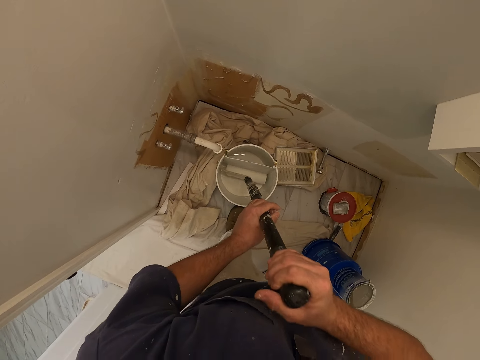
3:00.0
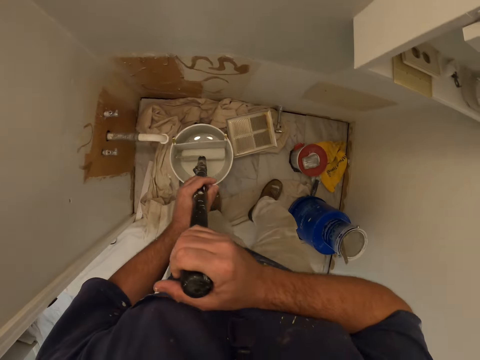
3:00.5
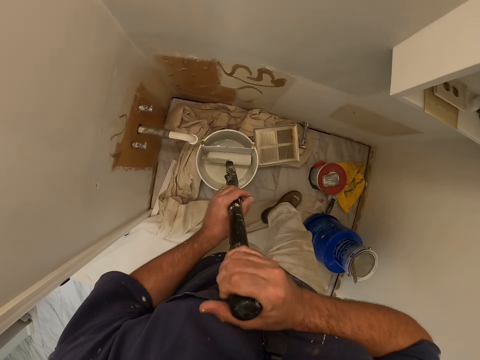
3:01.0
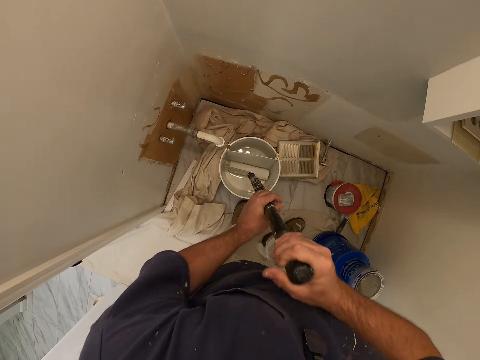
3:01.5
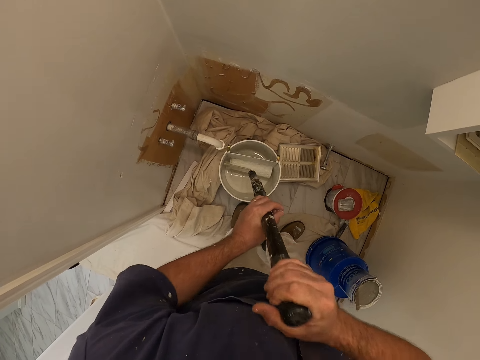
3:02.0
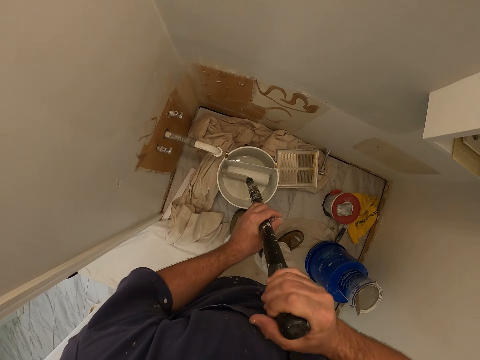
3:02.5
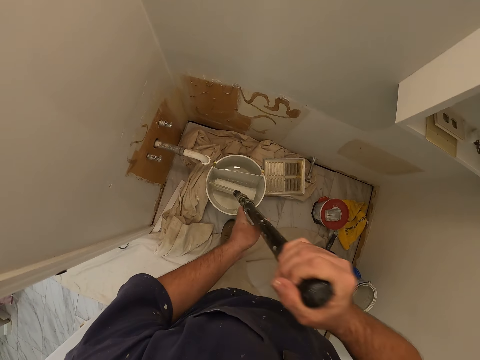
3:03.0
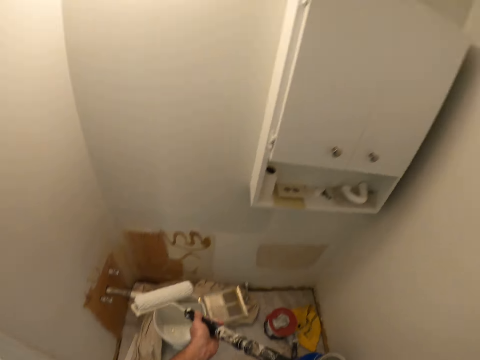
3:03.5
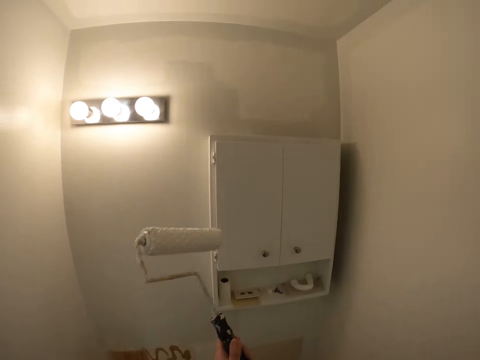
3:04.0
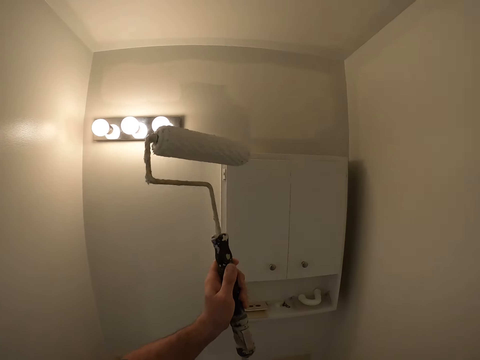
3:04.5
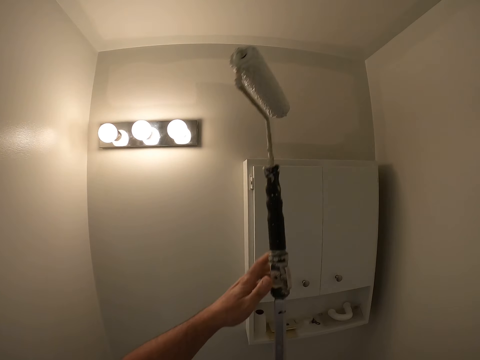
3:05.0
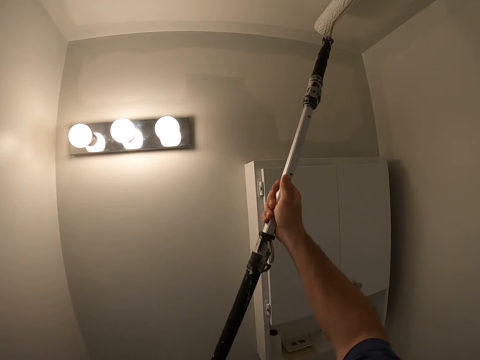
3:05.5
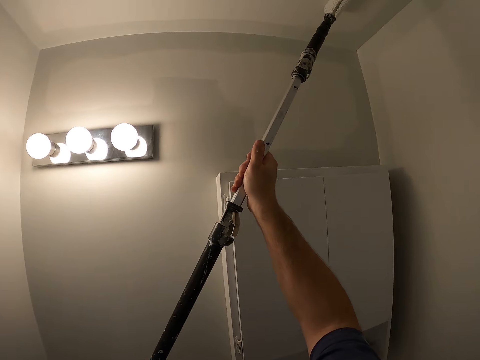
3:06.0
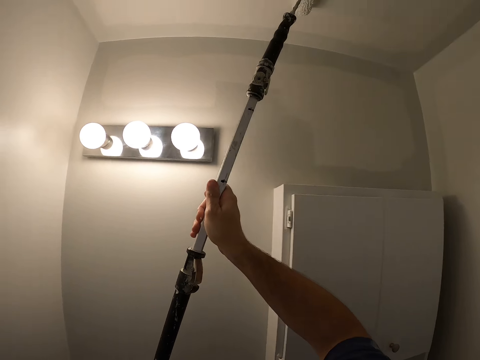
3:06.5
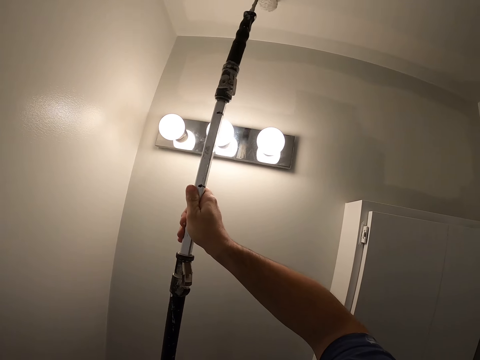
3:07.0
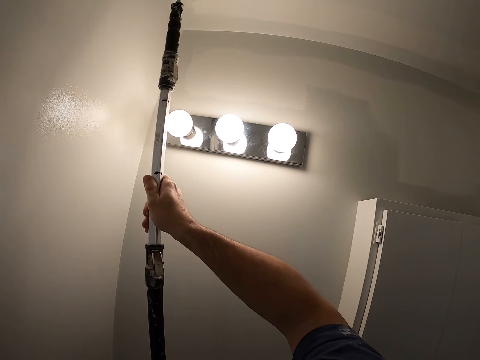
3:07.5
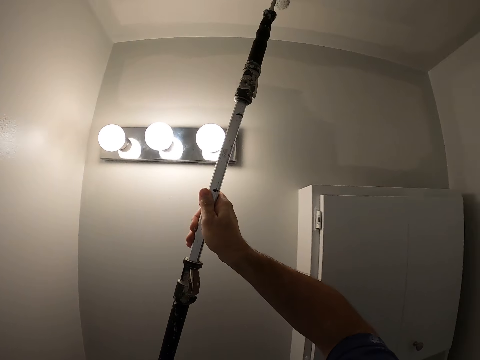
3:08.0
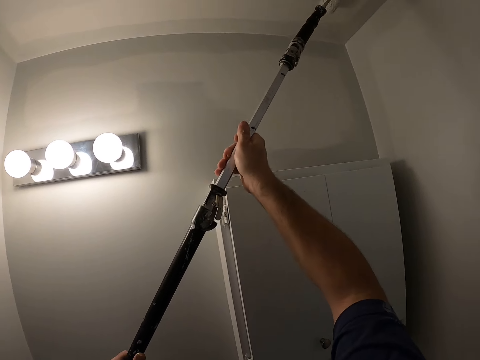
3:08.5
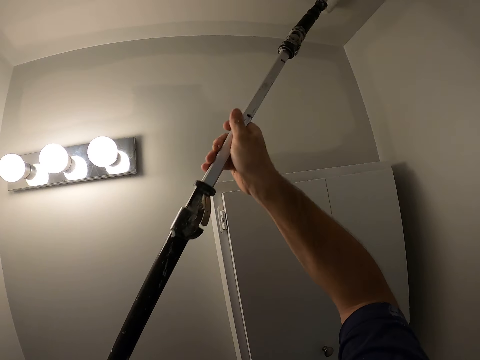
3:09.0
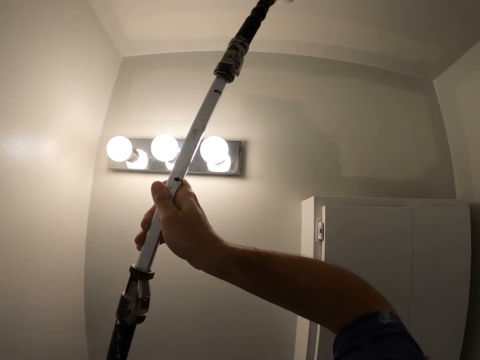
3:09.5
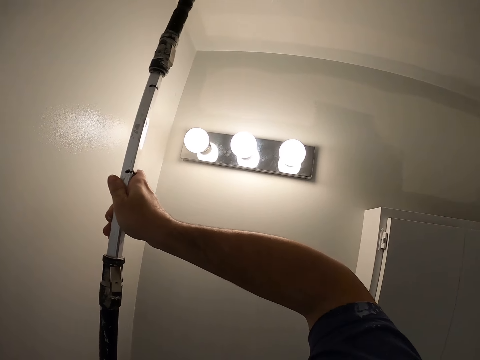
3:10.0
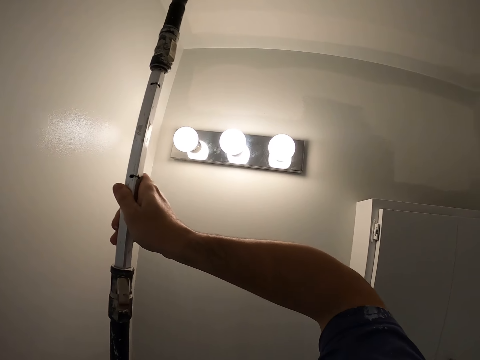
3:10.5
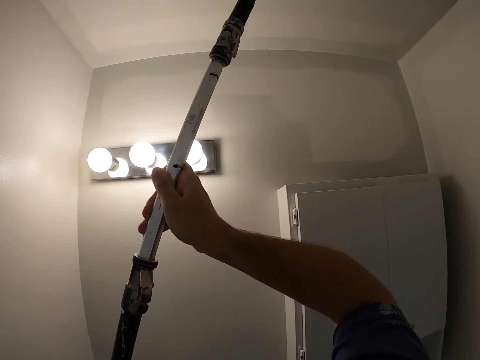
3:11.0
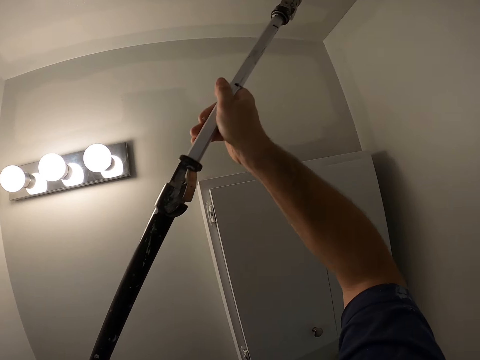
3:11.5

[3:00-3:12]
The camera wearer dips the paint roller into the paint bucket. They paint the wall or ceiling with the paint roller brush.

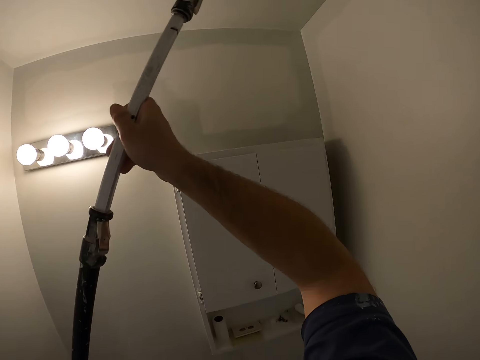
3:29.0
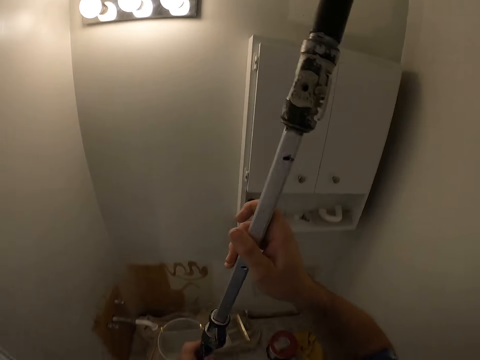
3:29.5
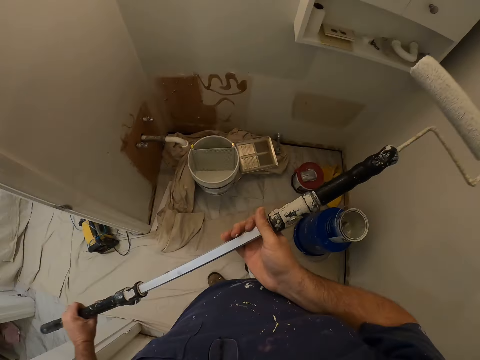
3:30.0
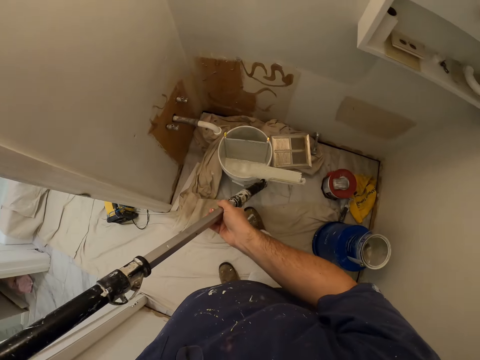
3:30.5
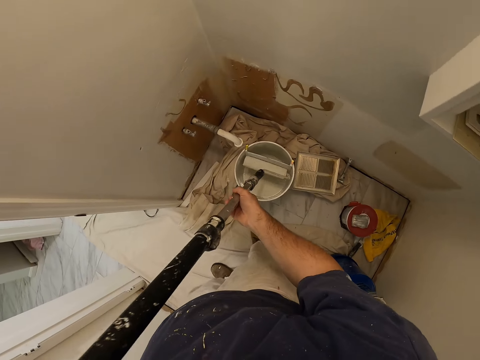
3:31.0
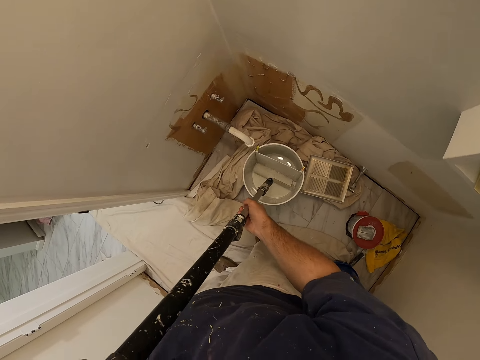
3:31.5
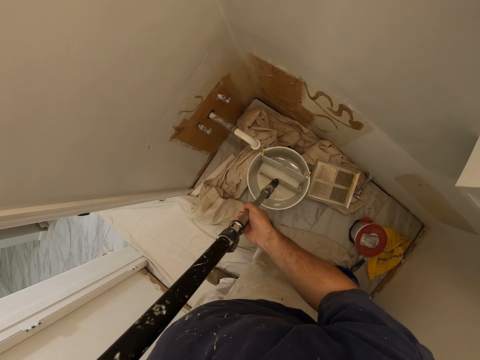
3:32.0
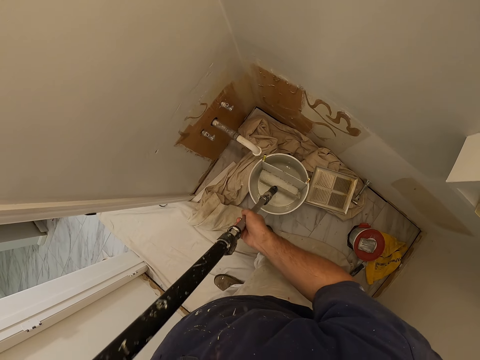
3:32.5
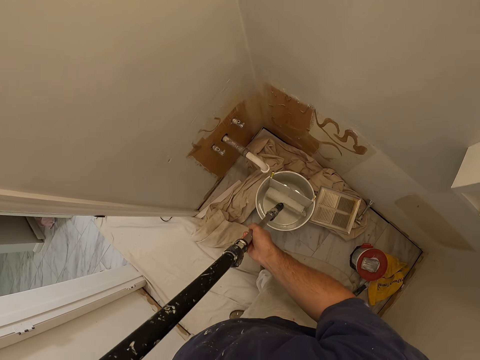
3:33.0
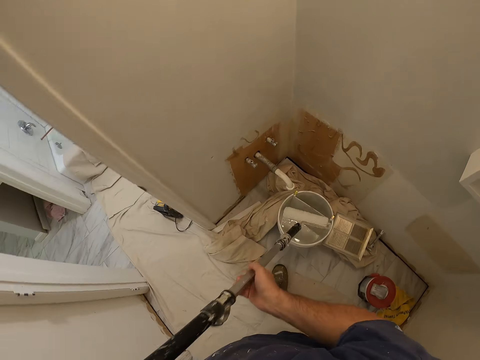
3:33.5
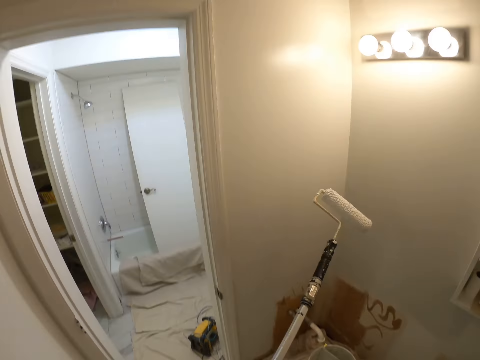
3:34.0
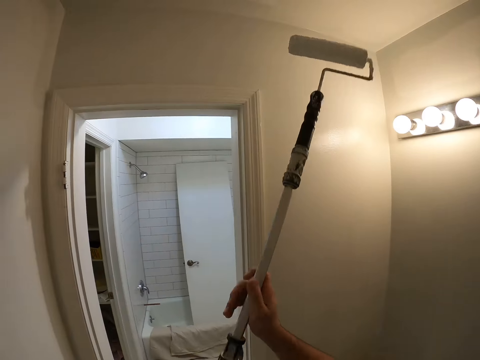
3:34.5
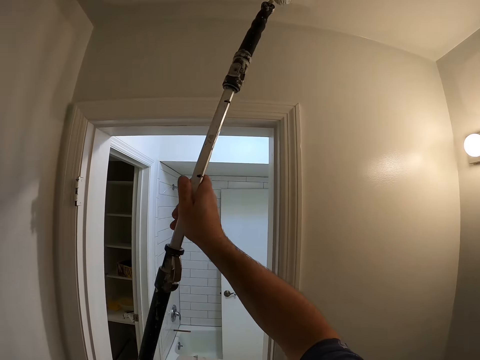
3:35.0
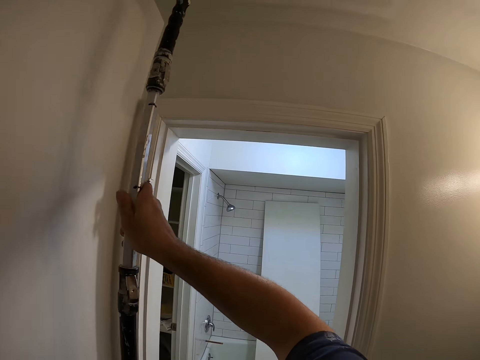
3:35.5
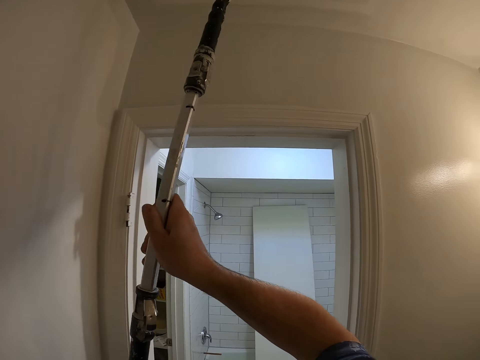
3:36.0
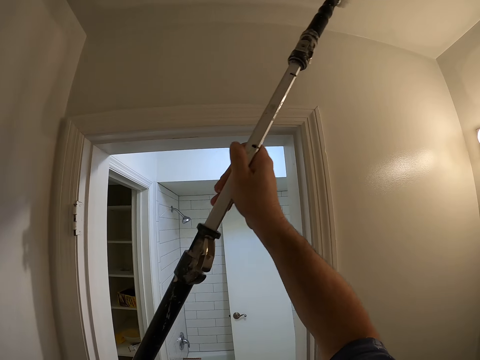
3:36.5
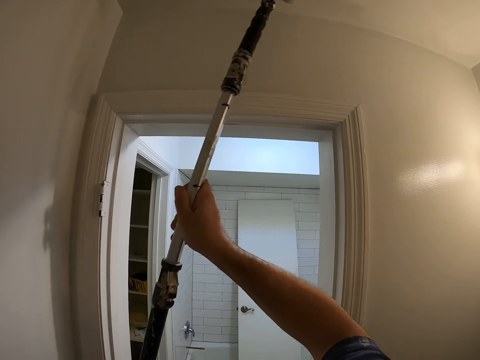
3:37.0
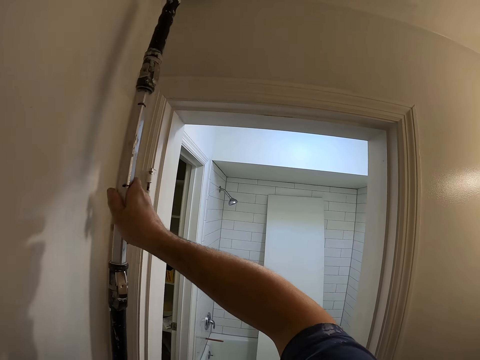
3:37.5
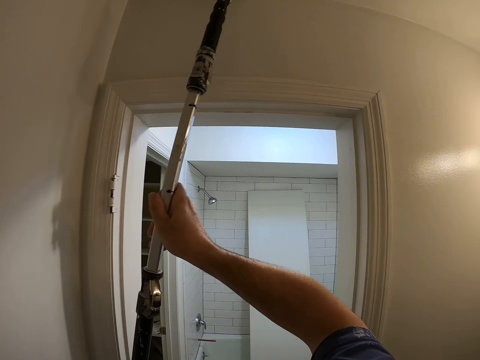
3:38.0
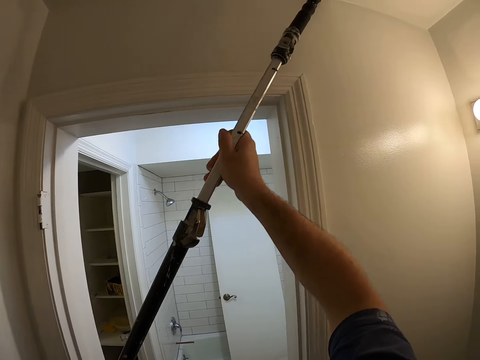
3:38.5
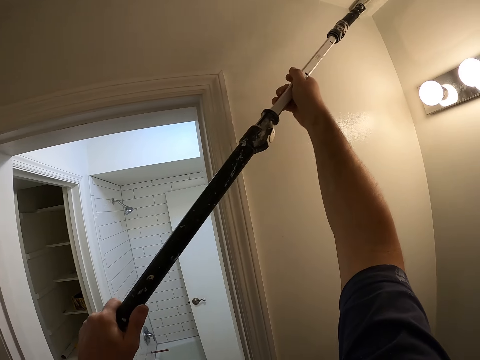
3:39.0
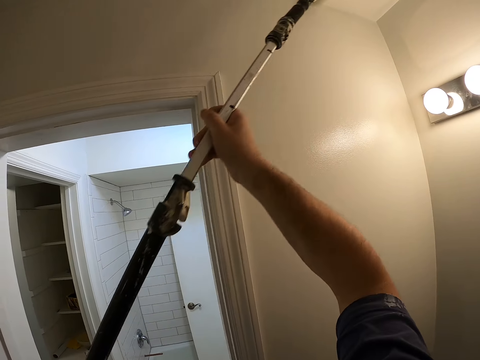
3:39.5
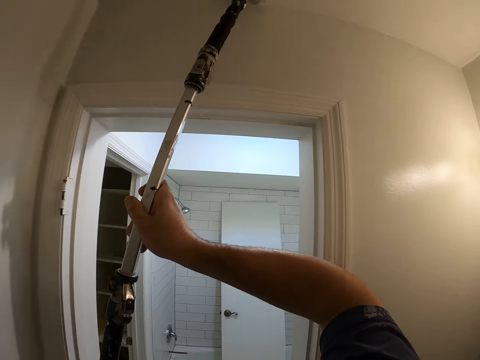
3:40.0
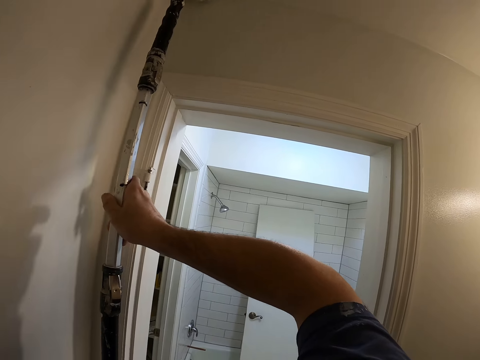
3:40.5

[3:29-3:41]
The camera wearer dips the paint roller brush into a paint bucket. They paint the wall or ceiling with the paint roller brush.

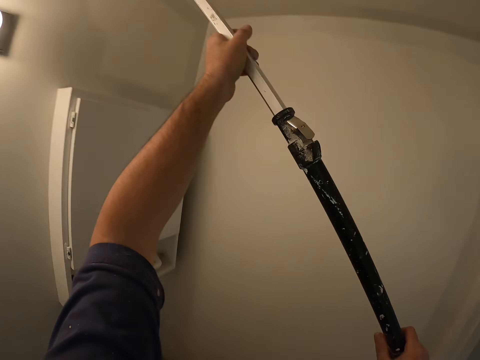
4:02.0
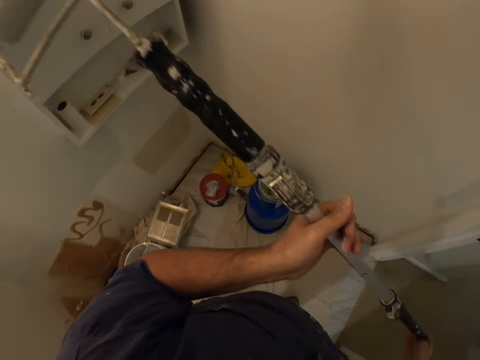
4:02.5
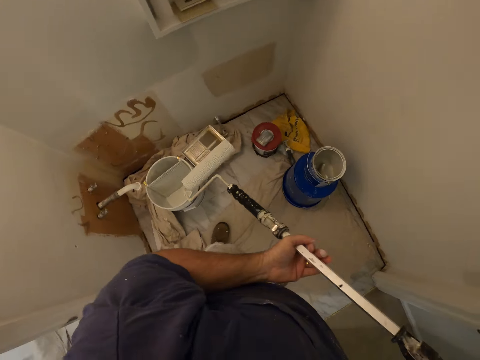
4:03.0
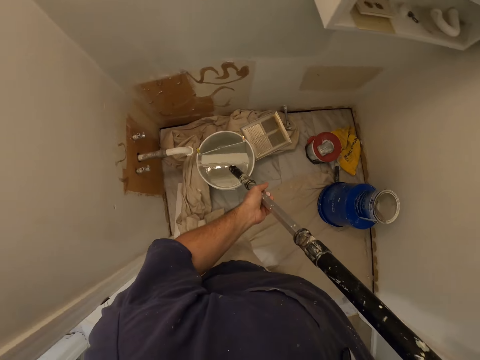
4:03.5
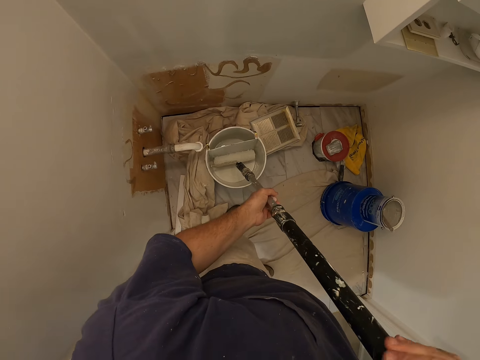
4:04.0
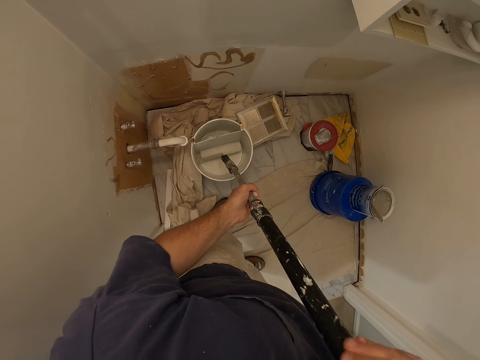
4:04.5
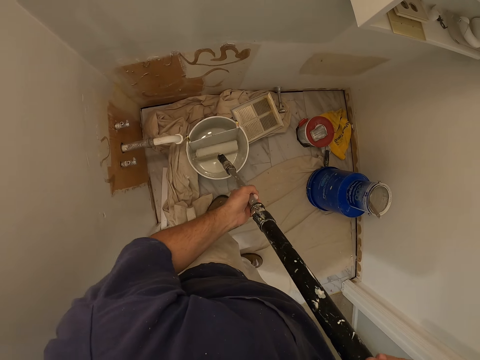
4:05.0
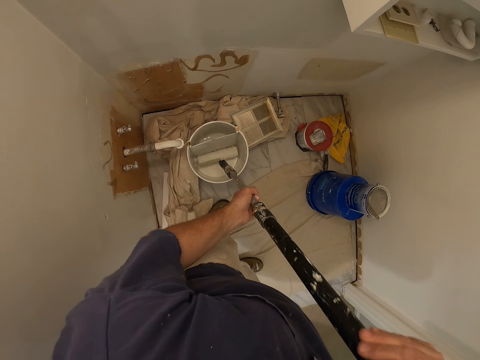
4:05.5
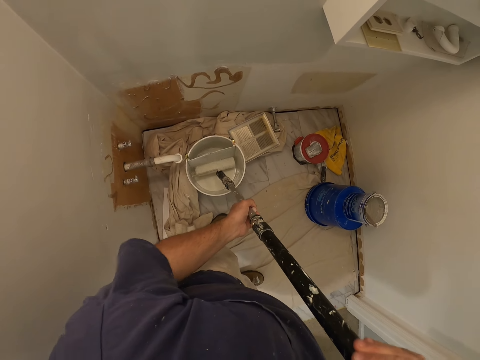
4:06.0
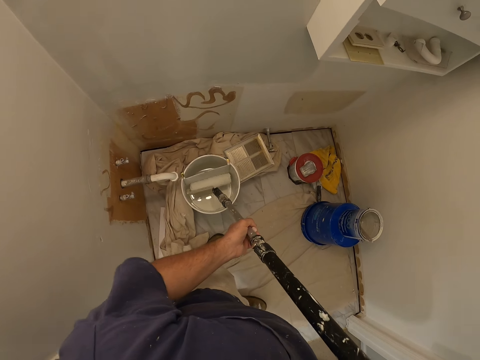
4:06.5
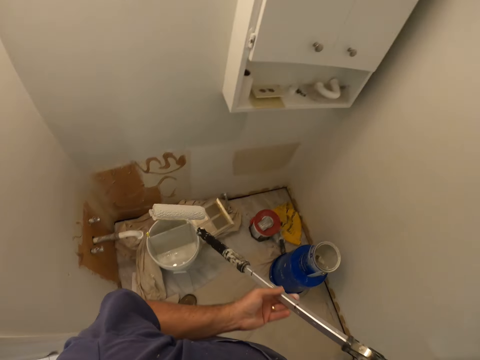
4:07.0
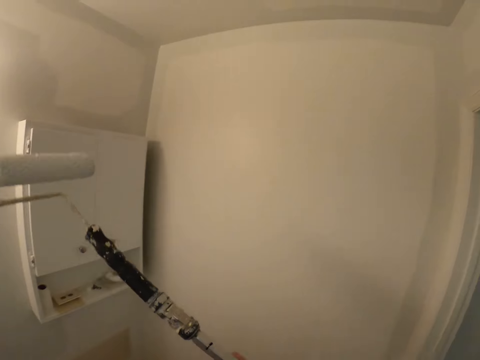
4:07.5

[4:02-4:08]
The camera wearer dips the paint roller brush into a paint bucket.
